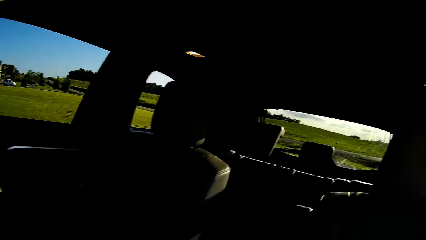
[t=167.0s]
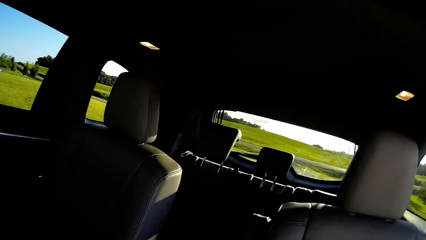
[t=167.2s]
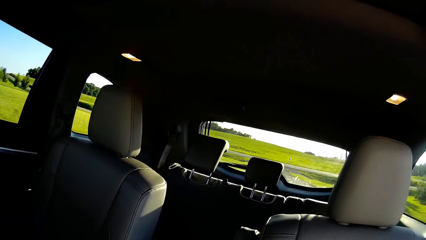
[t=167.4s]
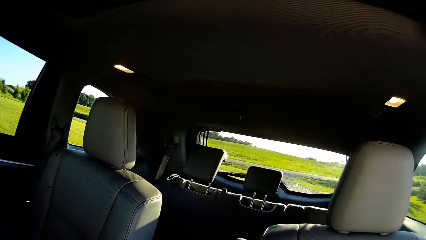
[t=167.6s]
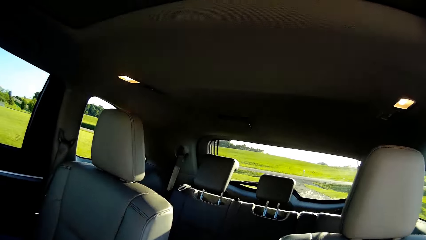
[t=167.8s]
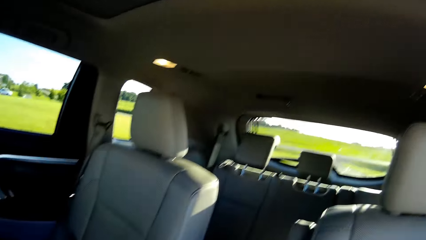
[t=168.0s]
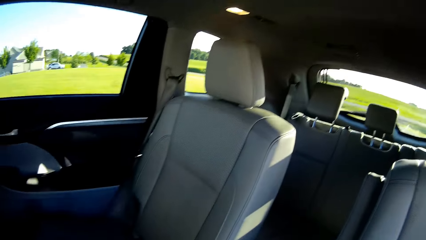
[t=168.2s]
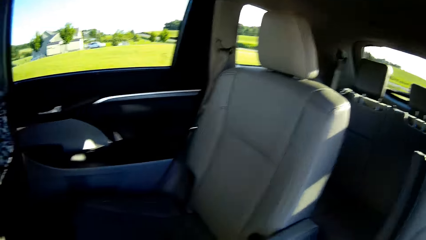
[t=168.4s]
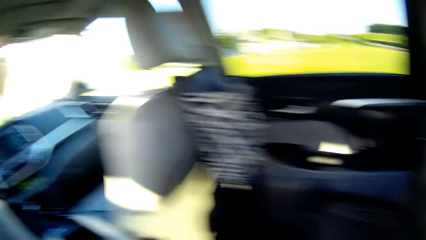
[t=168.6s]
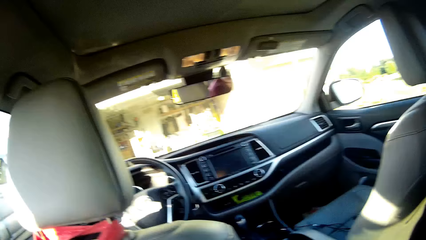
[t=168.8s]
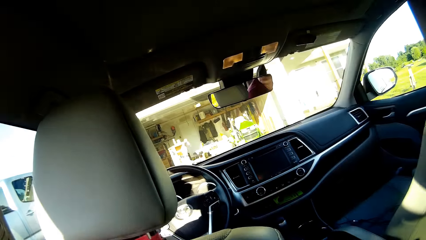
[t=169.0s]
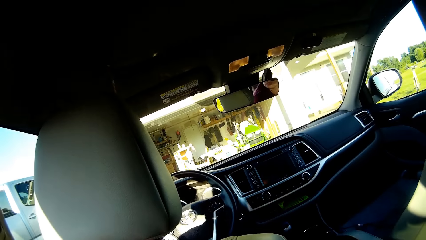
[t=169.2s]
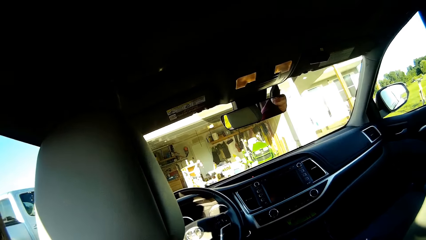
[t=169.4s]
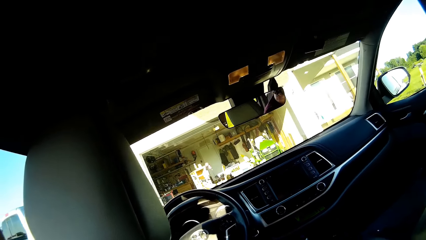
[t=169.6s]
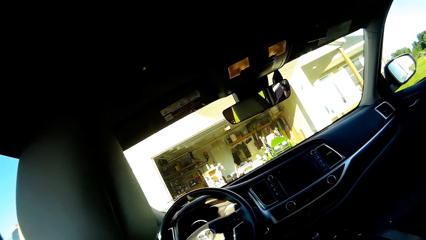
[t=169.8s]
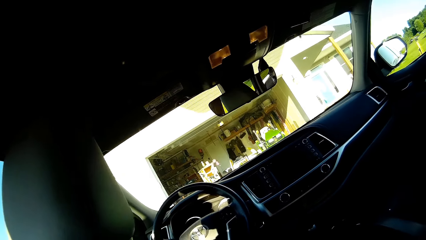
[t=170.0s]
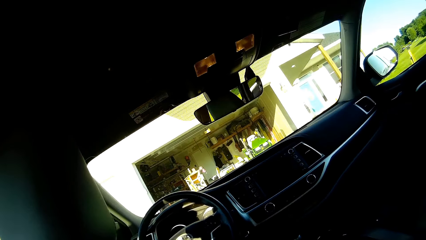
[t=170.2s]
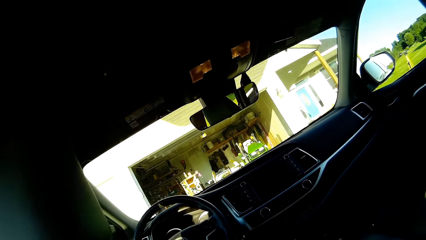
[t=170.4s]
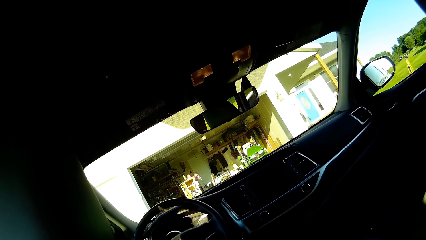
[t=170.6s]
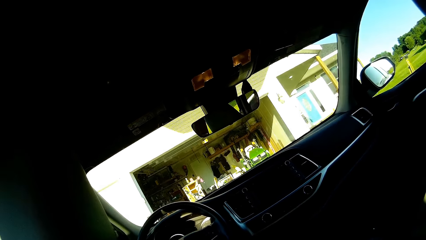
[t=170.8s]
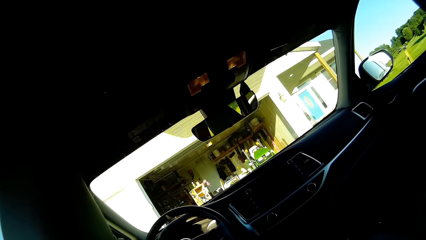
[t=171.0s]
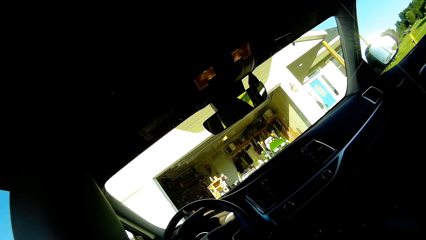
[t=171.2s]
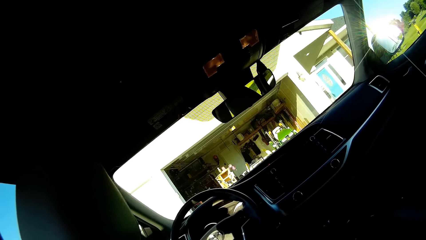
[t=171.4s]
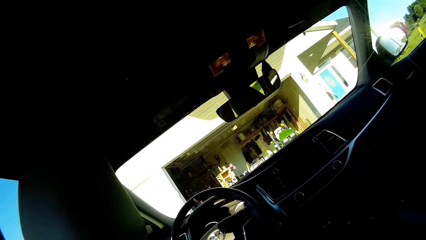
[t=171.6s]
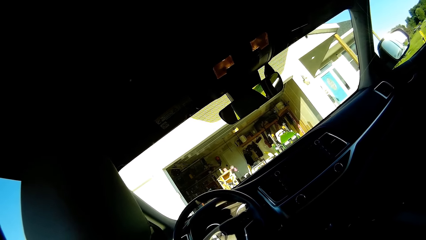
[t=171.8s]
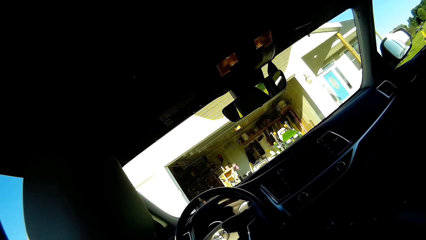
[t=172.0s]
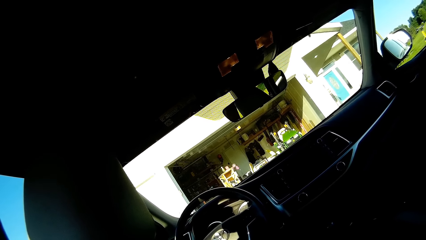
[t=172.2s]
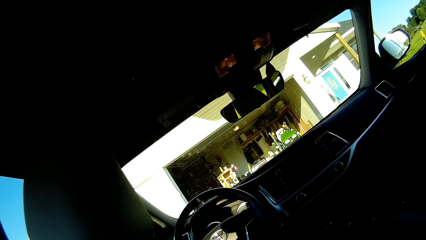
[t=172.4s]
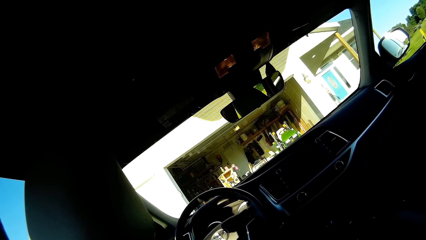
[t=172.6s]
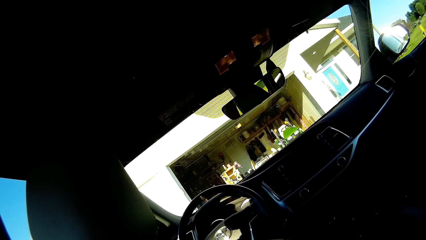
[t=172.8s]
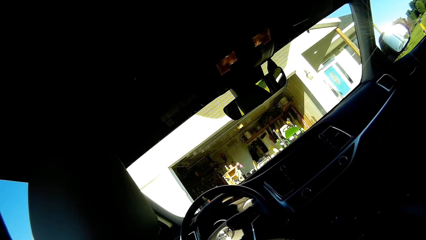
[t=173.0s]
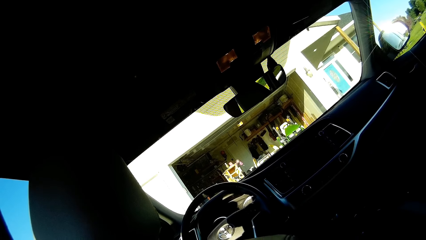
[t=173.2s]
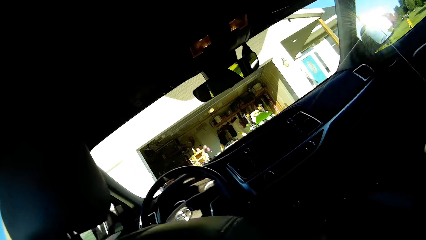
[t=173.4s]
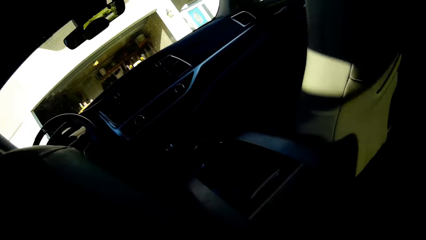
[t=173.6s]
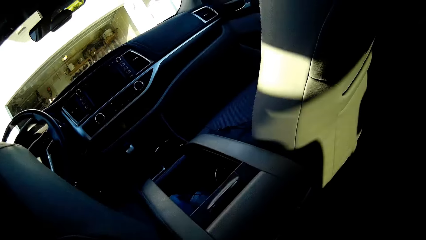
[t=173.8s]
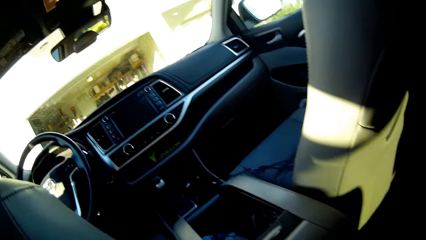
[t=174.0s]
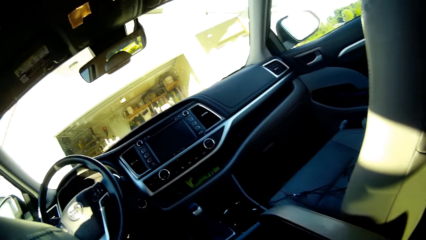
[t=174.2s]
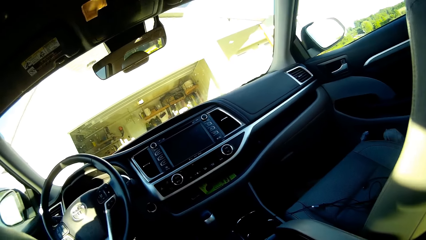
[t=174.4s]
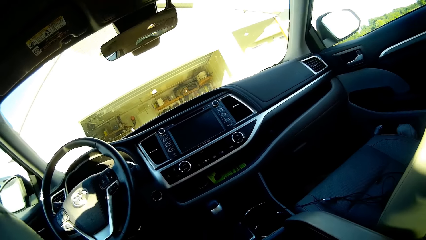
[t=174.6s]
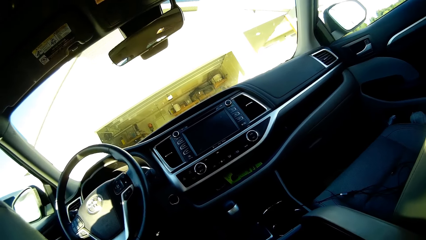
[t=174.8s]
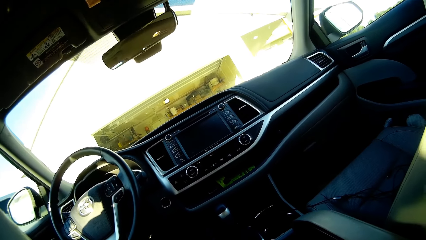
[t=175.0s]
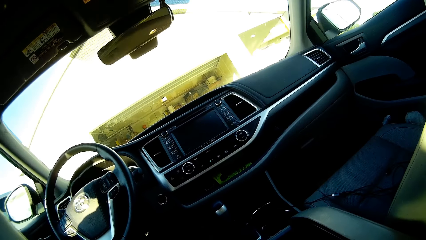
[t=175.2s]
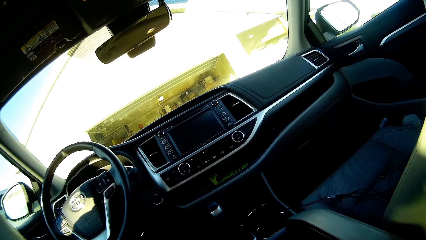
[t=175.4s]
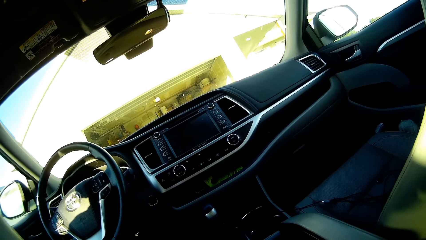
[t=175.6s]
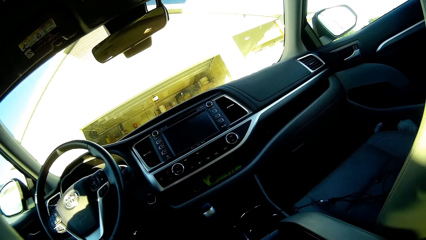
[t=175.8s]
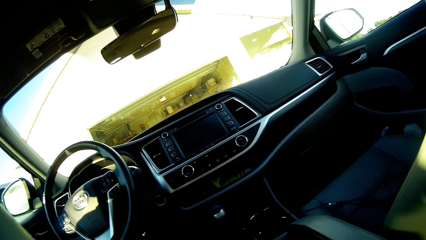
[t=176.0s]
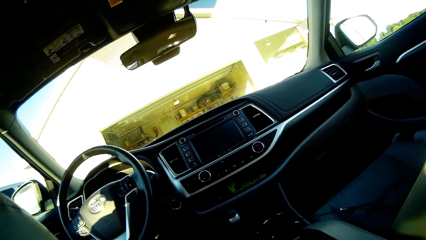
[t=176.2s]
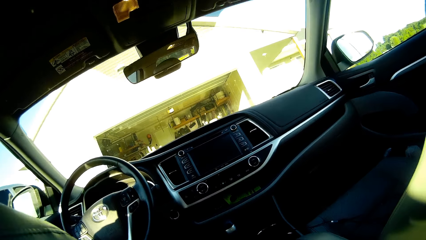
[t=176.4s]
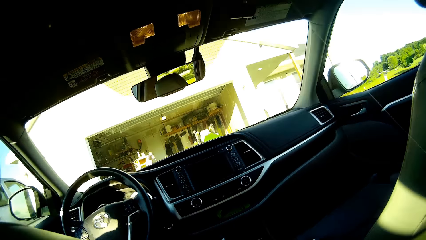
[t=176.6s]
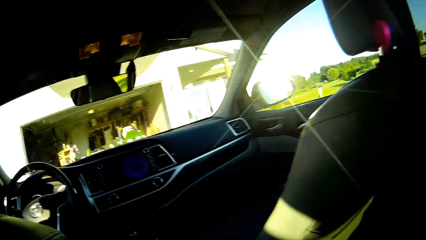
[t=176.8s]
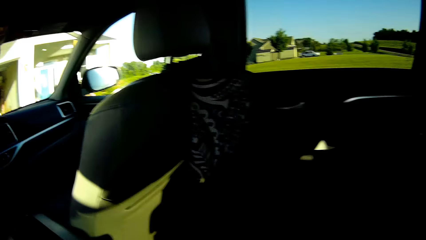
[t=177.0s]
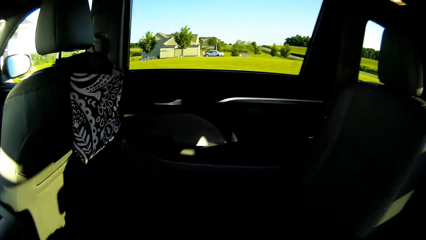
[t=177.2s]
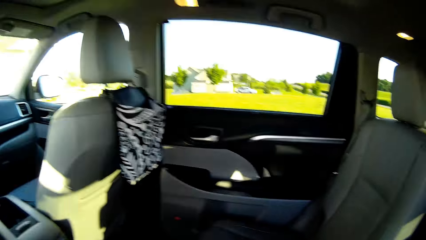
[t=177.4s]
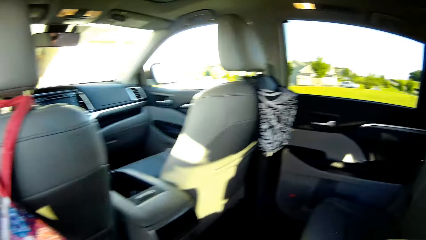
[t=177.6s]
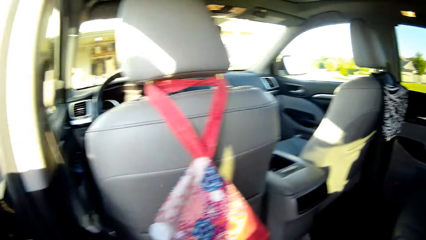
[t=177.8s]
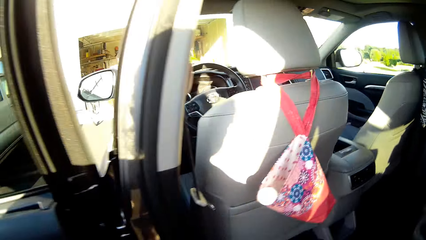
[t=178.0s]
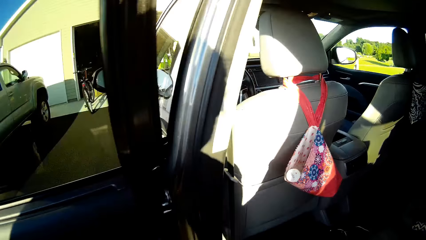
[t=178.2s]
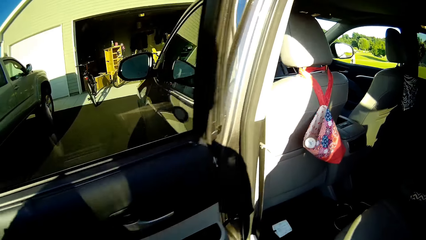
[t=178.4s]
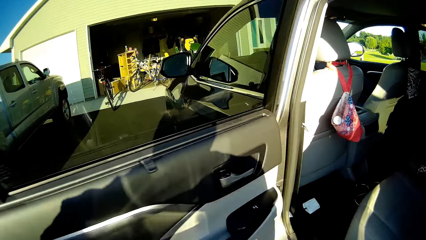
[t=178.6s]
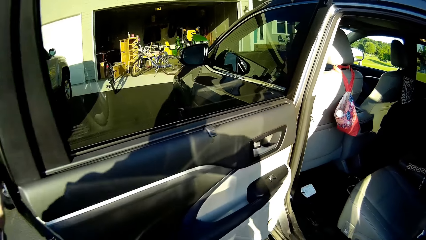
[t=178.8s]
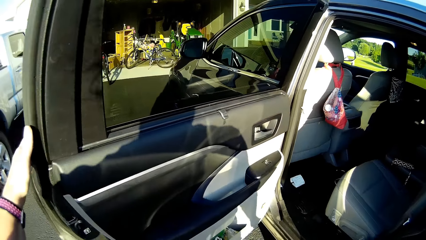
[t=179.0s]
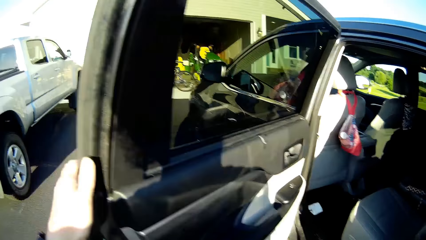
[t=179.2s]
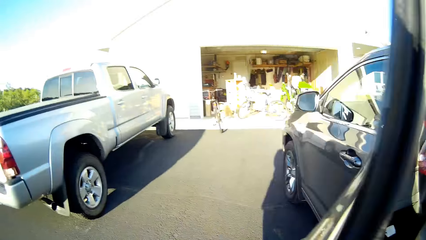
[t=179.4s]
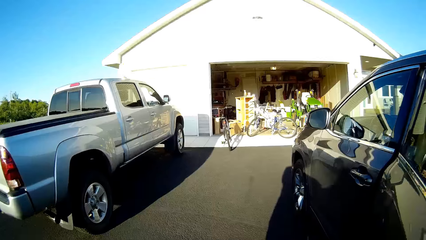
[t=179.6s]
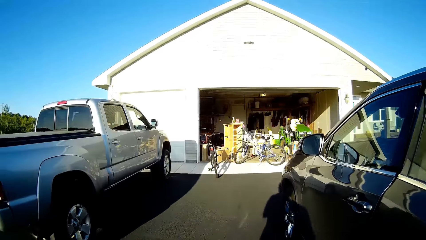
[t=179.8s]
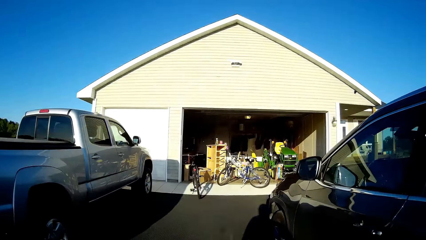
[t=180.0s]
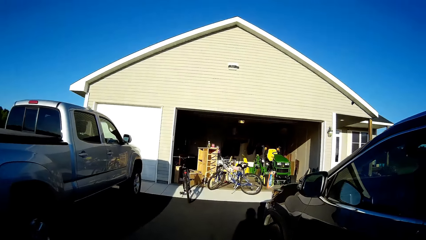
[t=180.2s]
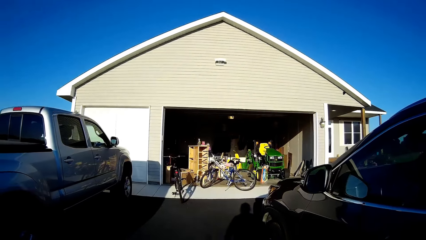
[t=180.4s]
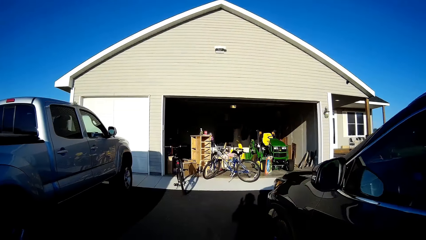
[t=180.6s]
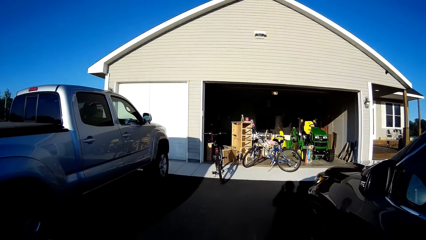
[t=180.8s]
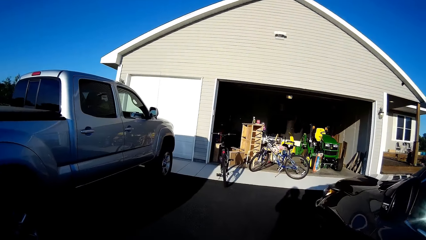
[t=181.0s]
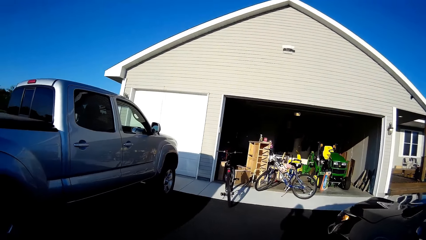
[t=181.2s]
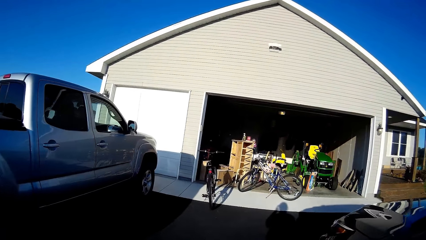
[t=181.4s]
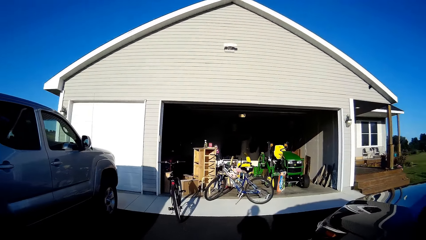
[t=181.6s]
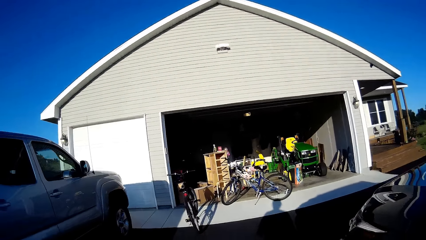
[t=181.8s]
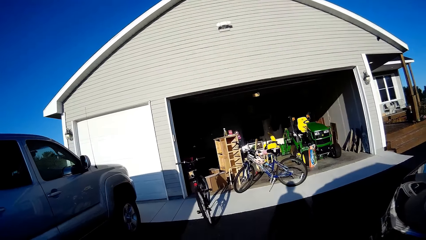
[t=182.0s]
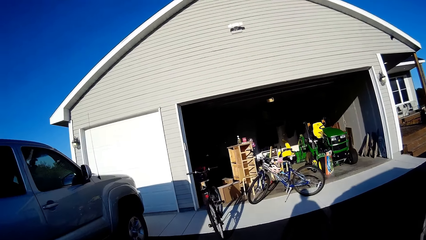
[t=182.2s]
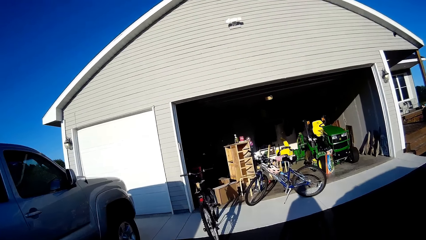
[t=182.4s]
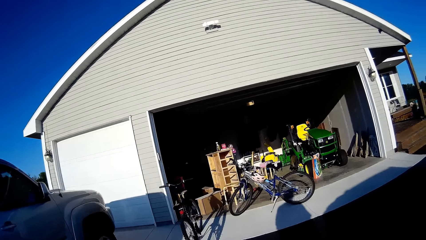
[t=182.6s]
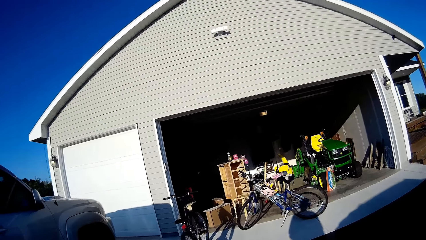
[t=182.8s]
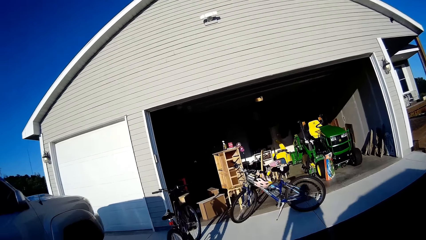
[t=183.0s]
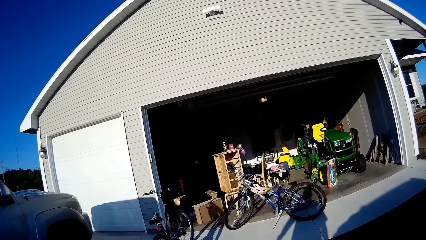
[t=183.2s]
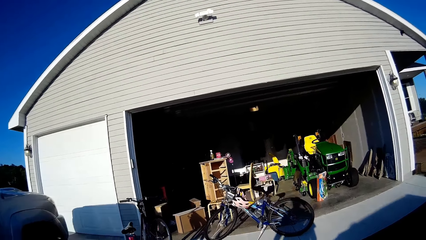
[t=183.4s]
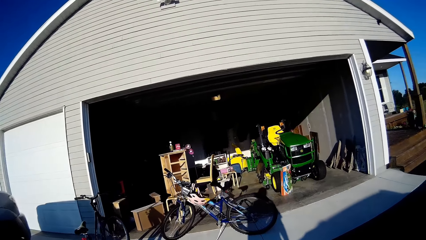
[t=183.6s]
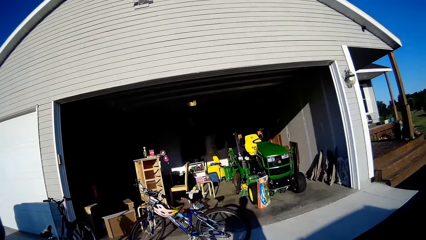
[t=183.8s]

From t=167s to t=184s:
The camera wearer looks inside the car. They close the car door. They step outside the car. They walk towards the house.
